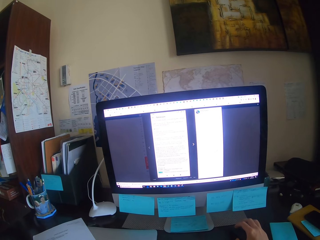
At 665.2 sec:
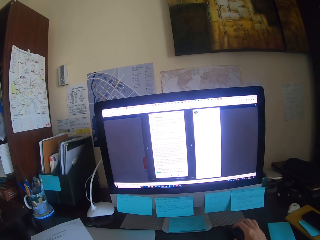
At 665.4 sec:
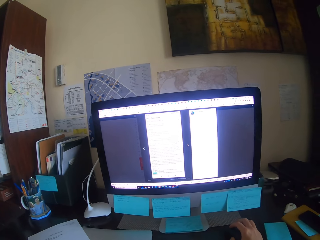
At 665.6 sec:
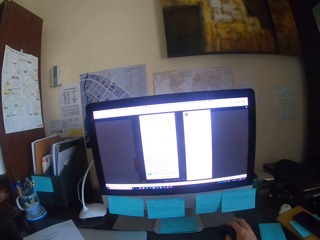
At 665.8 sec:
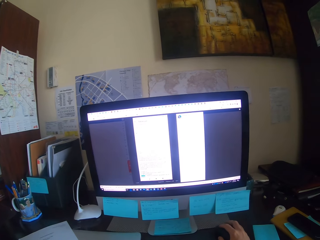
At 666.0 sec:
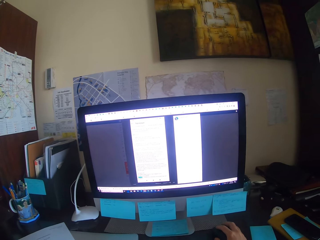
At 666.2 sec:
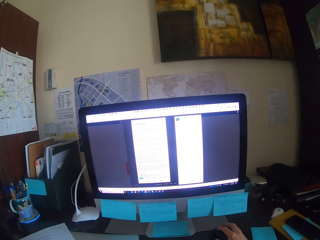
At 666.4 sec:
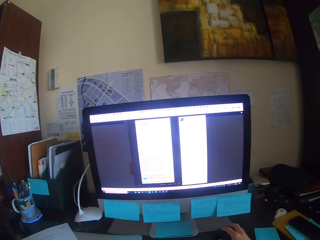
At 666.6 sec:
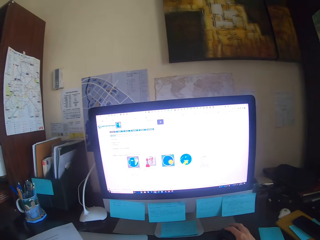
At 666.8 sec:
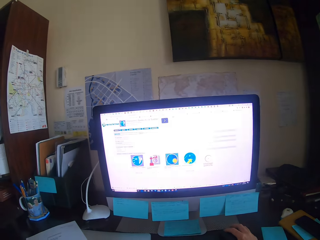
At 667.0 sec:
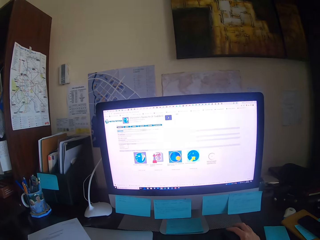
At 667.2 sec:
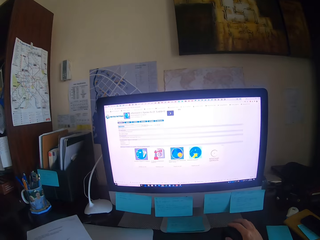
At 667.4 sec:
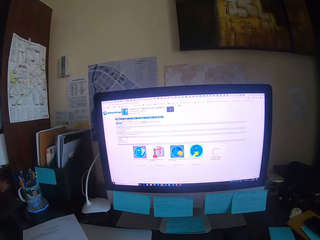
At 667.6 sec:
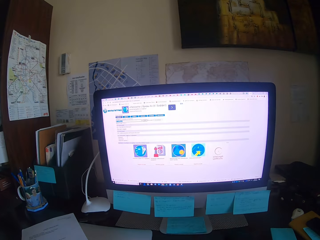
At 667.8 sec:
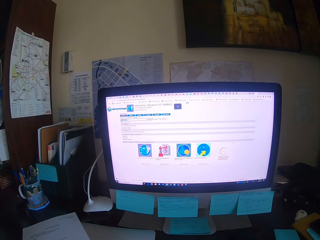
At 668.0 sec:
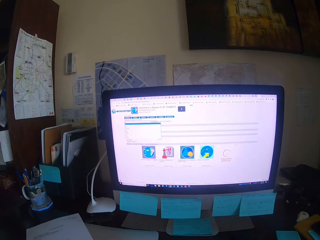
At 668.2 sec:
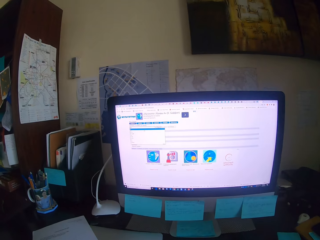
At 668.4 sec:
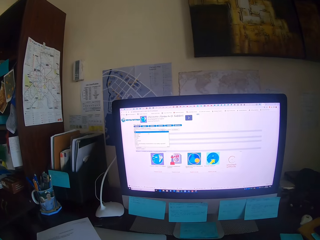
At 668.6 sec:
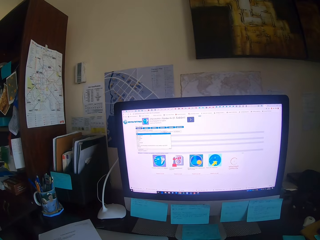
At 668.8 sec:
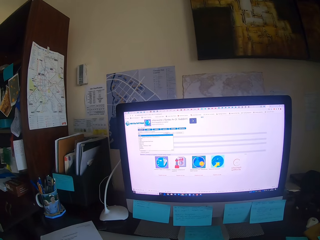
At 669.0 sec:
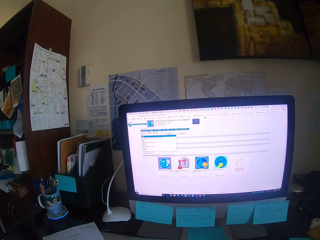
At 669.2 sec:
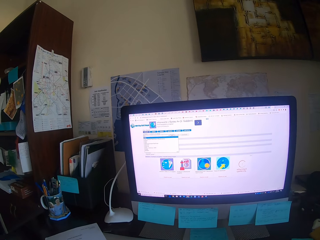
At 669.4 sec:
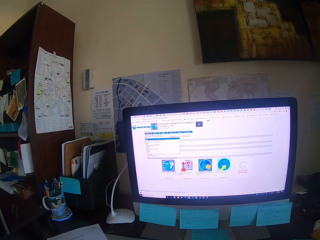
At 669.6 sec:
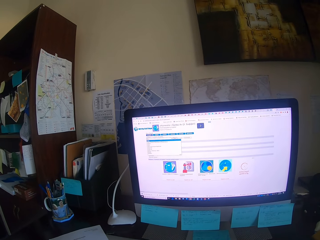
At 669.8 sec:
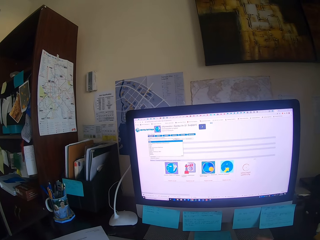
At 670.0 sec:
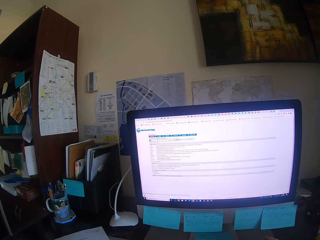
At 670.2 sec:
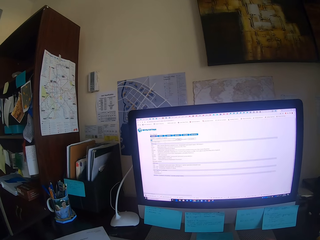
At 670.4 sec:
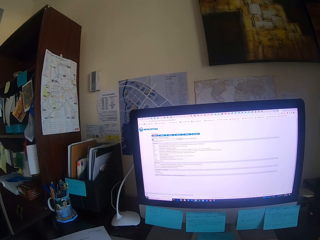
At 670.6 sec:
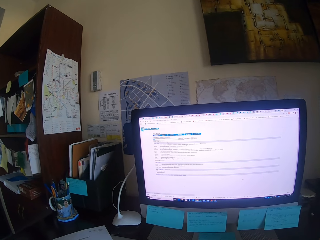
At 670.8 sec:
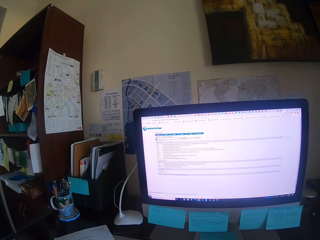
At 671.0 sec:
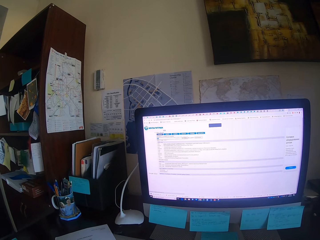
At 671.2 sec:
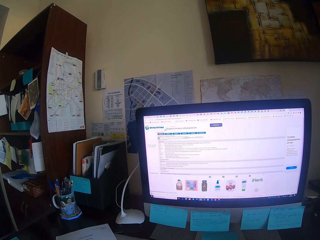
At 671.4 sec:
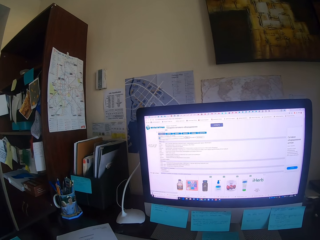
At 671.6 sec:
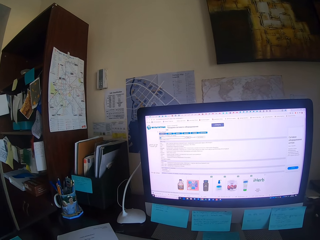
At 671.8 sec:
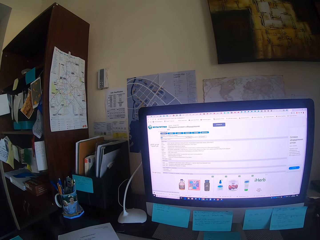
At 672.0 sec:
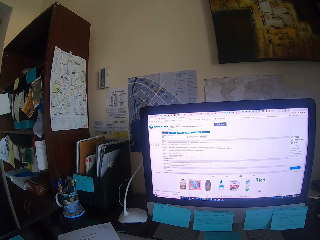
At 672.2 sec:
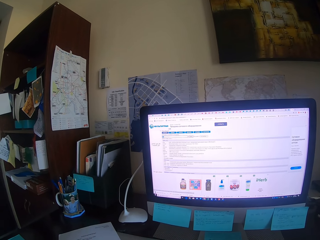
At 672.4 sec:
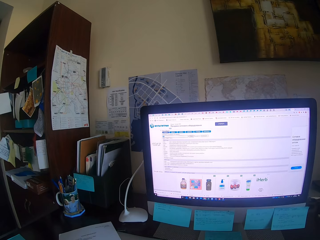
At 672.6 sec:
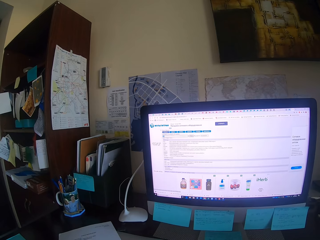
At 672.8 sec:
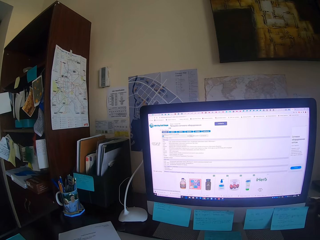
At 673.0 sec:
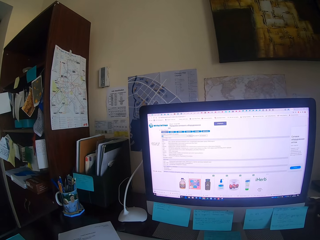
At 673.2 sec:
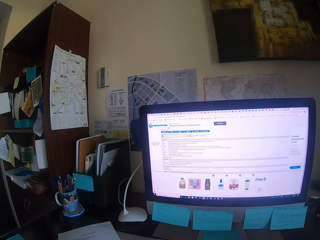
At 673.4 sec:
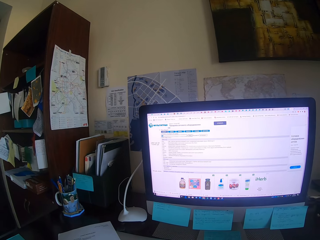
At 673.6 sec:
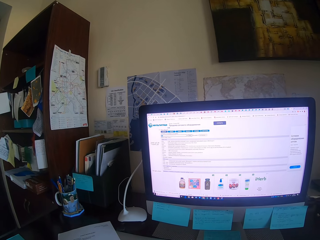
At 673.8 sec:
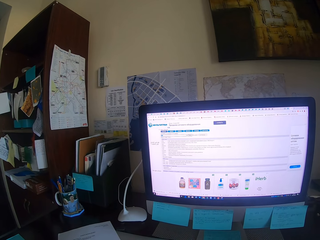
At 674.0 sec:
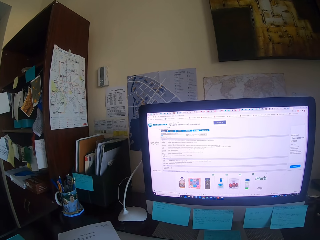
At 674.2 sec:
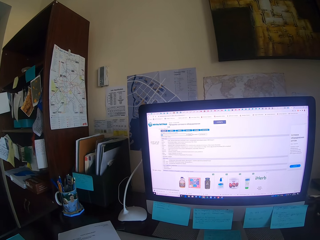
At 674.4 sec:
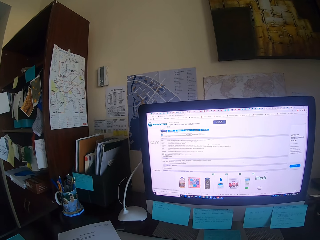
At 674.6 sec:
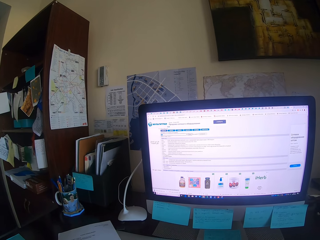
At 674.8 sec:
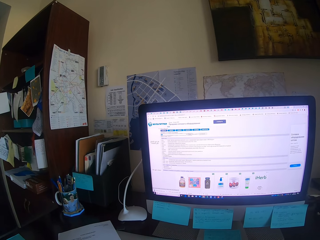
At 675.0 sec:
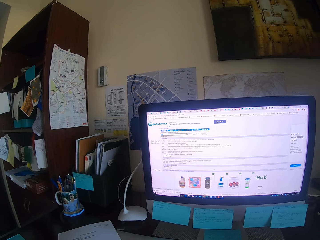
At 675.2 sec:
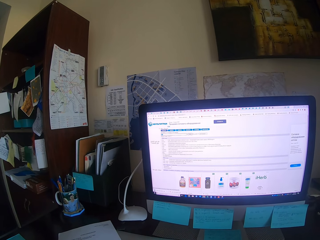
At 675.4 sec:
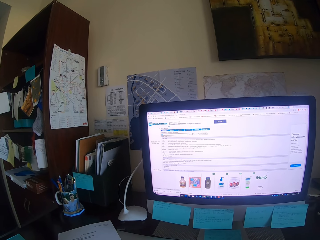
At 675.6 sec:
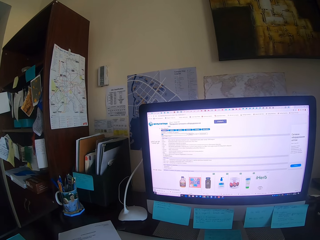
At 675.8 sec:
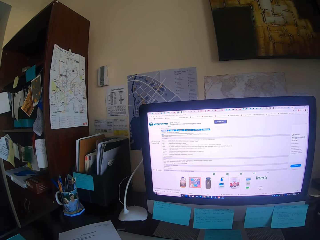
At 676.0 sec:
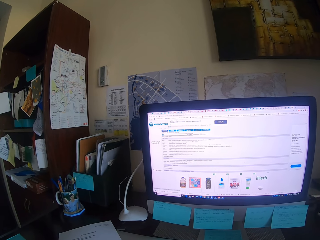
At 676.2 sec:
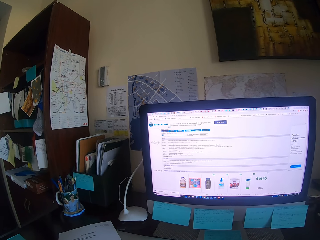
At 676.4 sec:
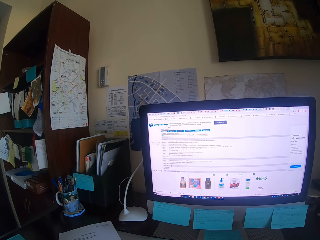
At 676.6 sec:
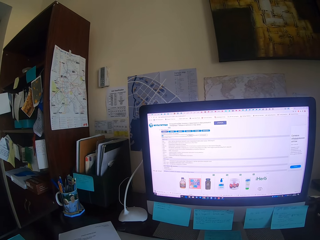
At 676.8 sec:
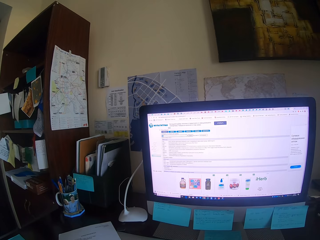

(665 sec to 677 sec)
The camera wearer types on the keyboard.

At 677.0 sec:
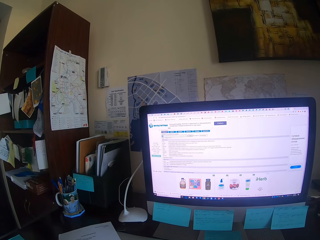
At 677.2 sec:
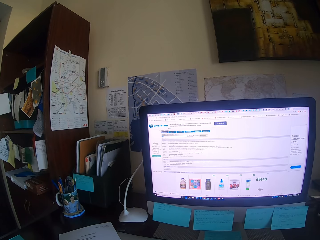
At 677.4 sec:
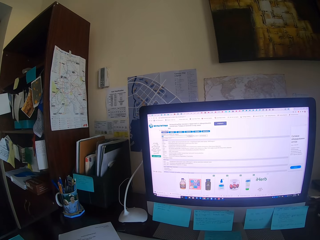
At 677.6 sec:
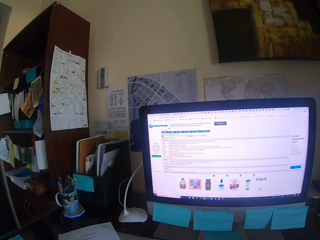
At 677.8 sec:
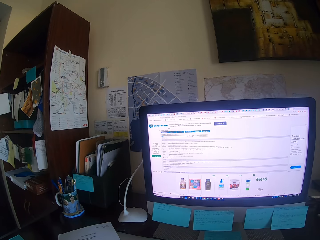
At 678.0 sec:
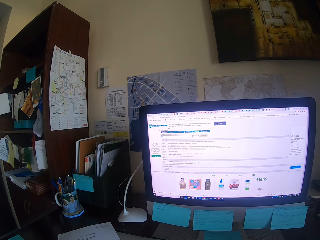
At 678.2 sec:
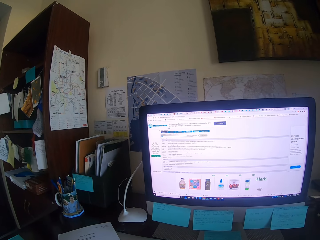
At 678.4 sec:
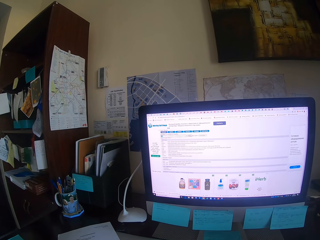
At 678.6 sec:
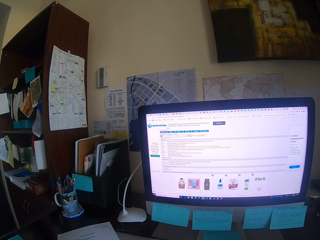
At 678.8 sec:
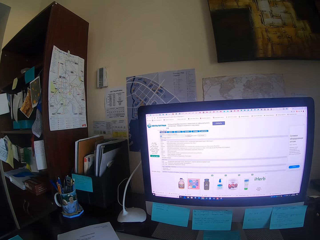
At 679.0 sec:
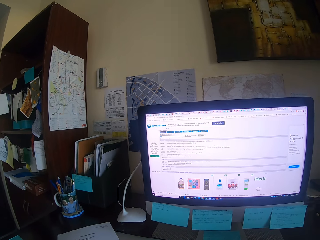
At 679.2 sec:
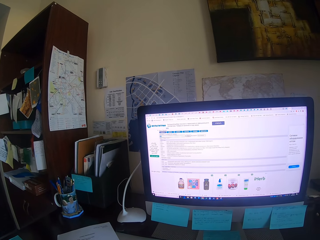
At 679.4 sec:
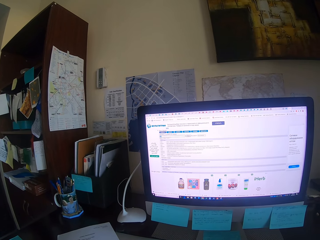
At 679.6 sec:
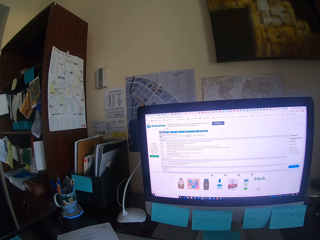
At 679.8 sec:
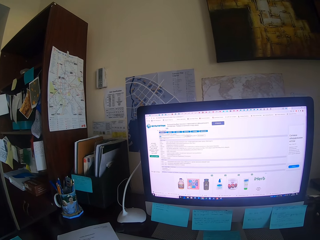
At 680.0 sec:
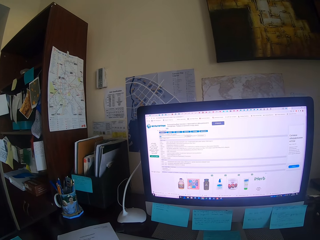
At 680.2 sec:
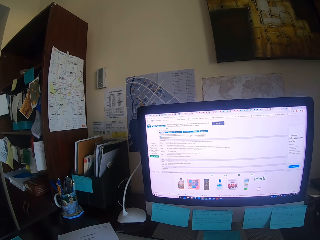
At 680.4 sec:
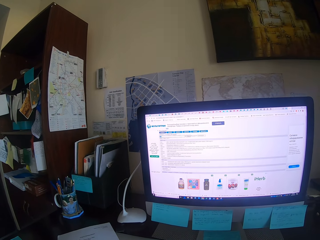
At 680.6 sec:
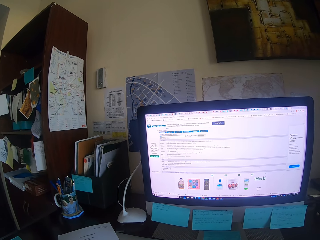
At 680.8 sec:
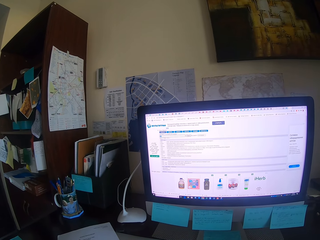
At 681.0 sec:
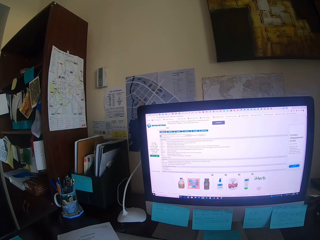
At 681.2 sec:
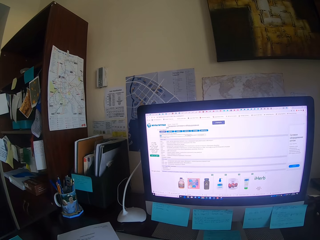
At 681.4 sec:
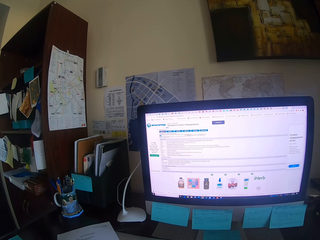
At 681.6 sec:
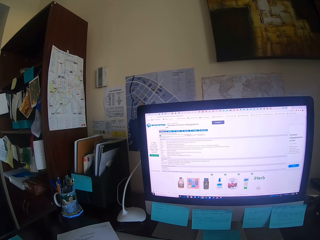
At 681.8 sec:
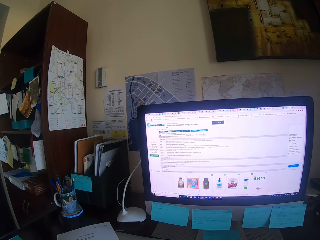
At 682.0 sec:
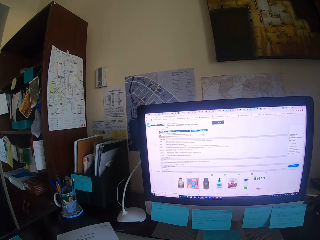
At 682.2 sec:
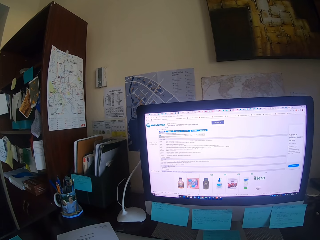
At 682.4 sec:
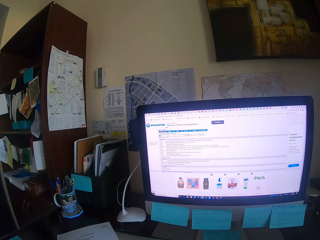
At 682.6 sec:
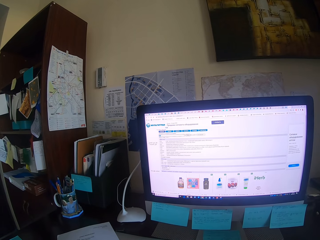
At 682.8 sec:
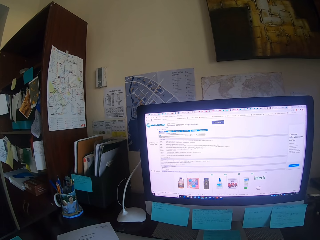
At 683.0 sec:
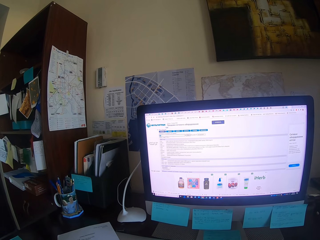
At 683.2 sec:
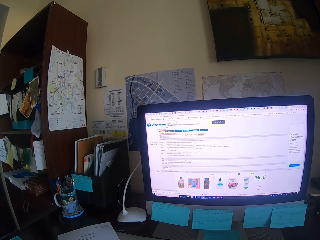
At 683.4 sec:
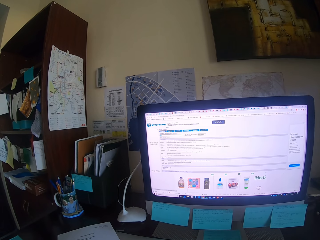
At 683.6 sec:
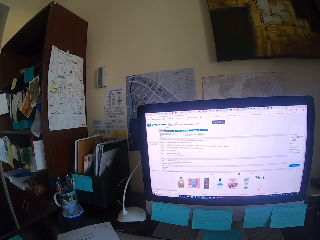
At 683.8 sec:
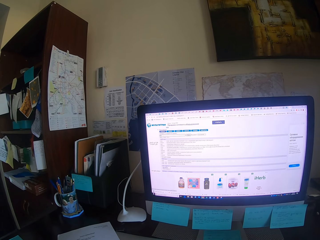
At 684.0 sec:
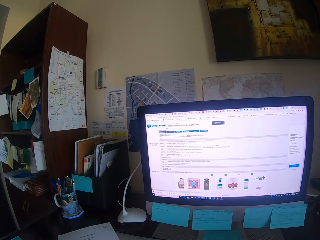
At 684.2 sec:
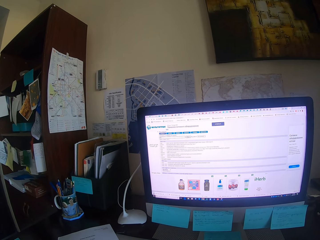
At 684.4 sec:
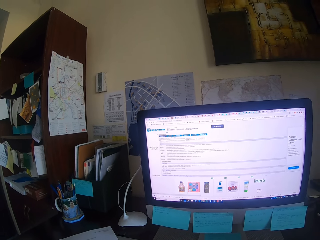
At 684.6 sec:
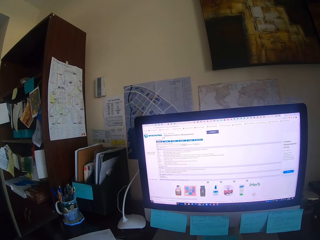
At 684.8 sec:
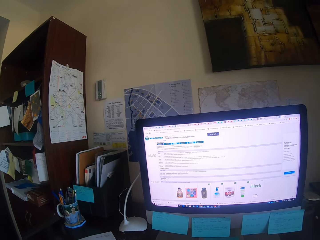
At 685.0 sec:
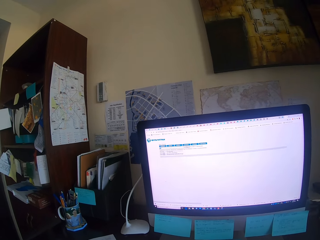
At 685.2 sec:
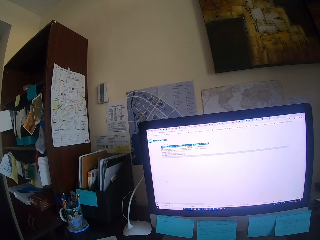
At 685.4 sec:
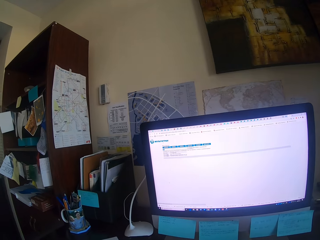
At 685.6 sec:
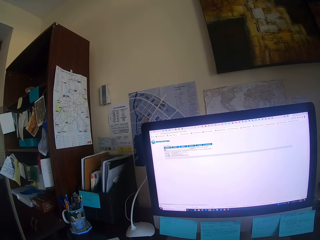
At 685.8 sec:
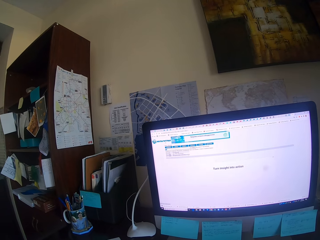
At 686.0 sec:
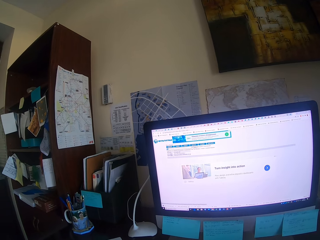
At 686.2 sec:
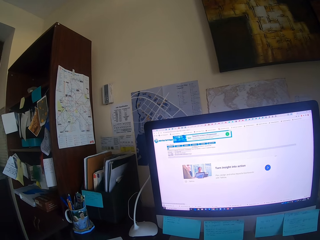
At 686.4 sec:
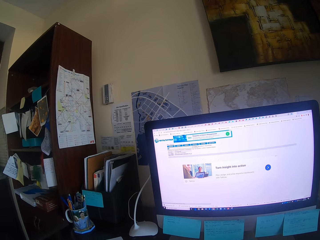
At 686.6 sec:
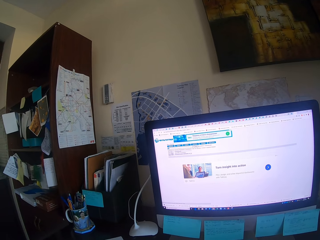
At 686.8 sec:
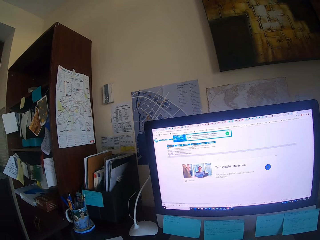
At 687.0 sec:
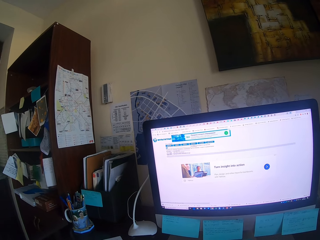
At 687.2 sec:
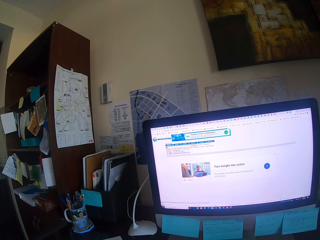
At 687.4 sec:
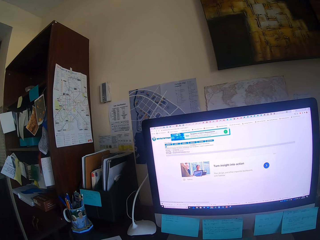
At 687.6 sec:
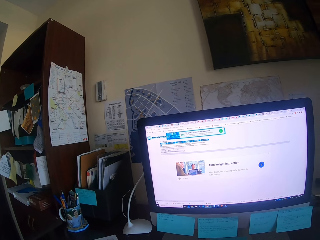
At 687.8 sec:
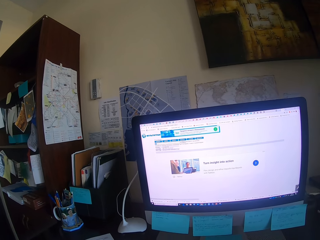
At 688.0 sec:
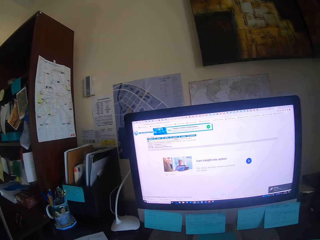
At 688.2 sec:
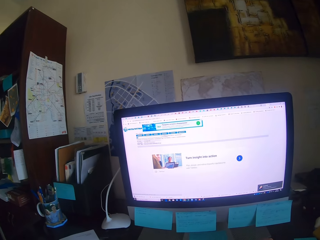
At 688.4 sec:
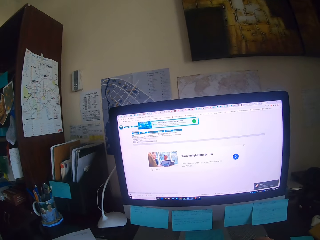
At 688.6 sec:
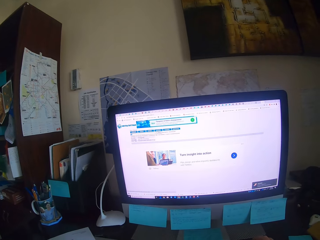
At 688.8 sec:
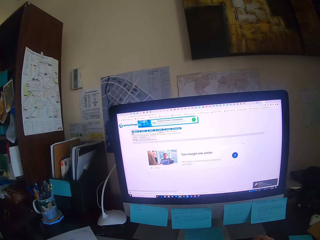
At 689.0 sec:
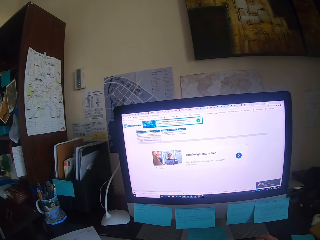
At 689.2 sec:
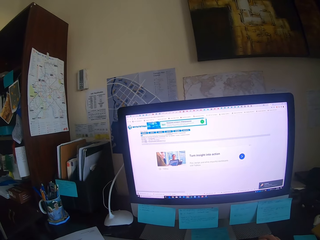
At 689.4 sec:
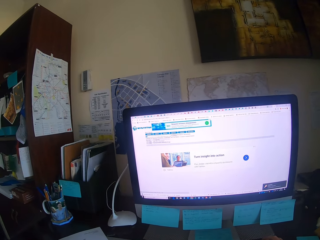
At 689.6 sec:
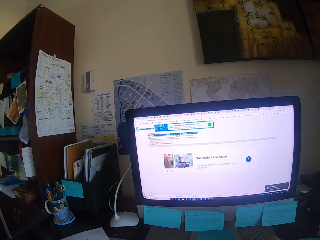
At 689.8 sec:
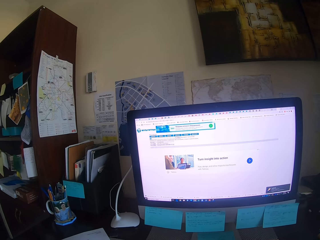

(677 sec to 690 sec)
The camera wearer focuses on a computer. They type on a keyboard.
